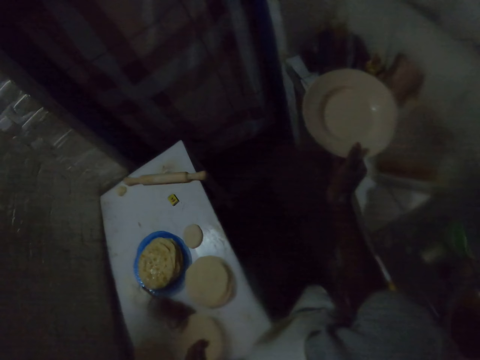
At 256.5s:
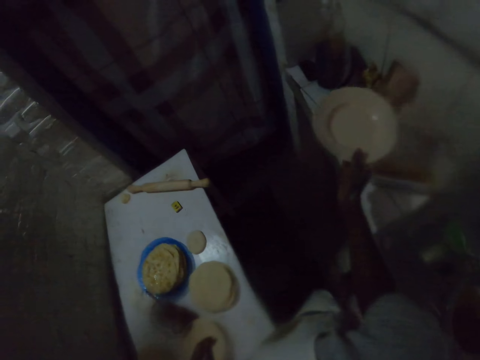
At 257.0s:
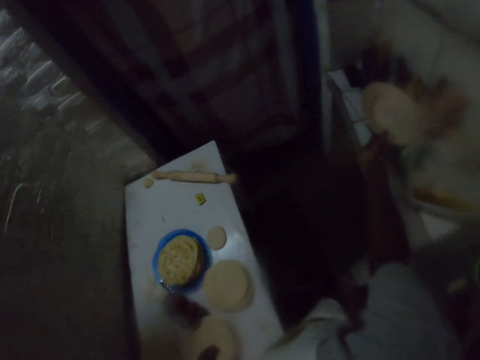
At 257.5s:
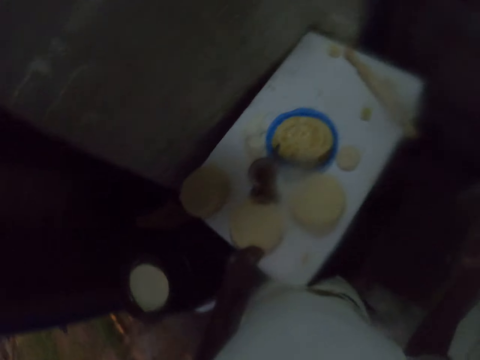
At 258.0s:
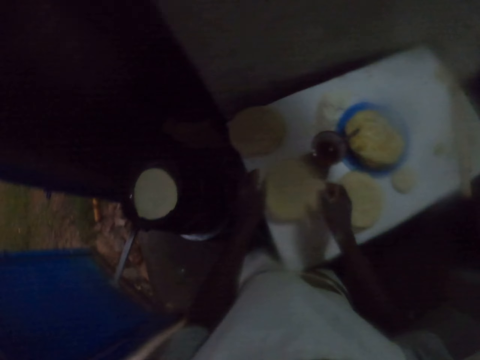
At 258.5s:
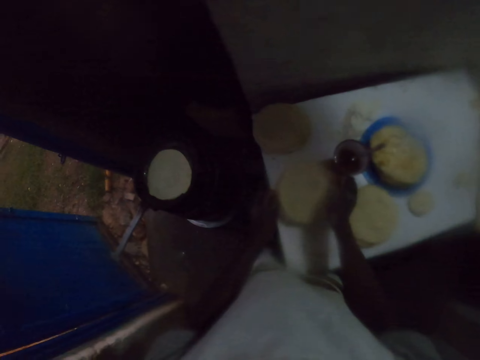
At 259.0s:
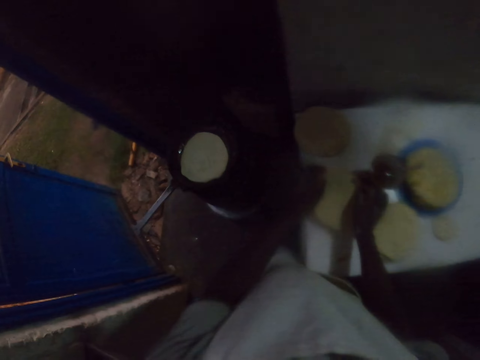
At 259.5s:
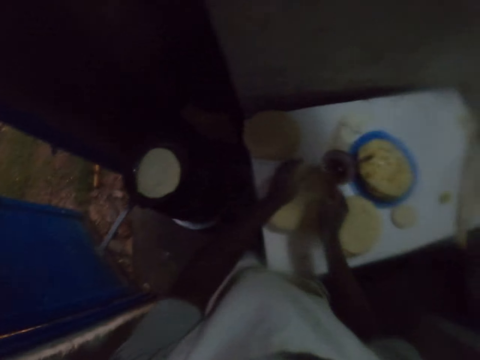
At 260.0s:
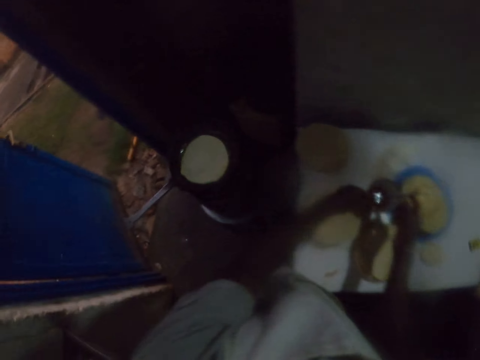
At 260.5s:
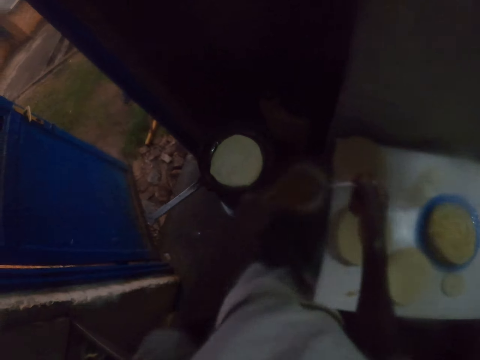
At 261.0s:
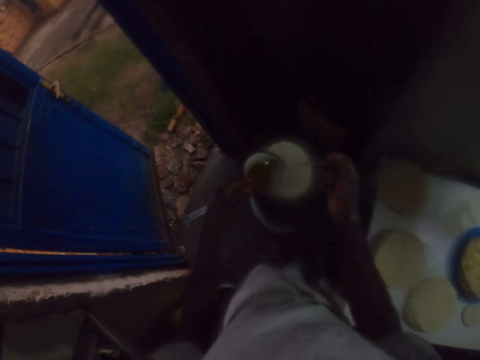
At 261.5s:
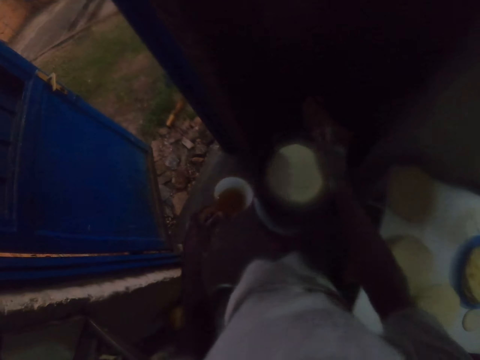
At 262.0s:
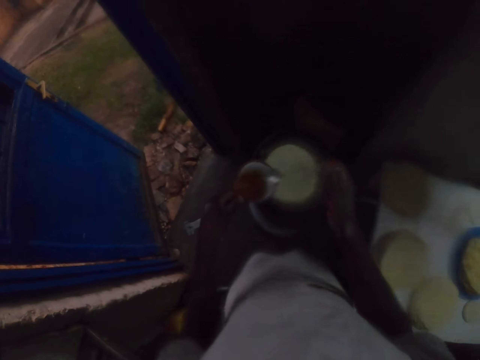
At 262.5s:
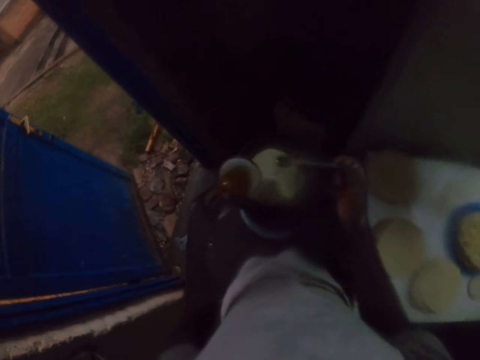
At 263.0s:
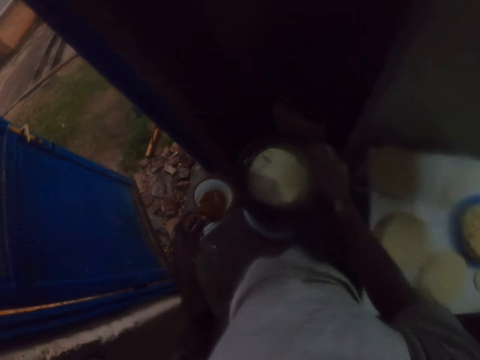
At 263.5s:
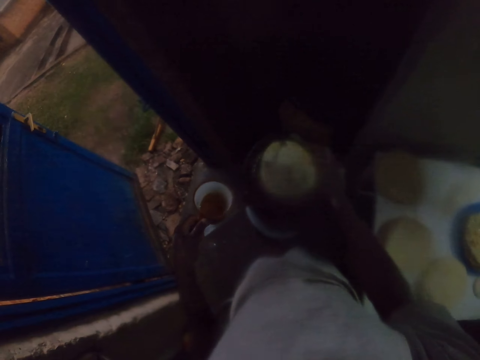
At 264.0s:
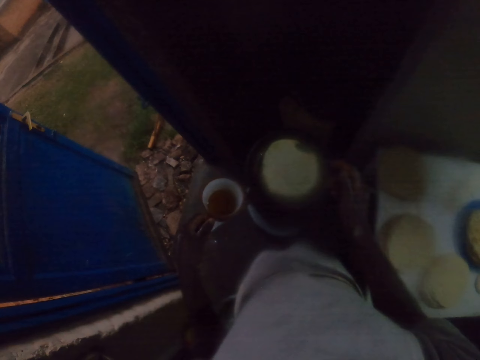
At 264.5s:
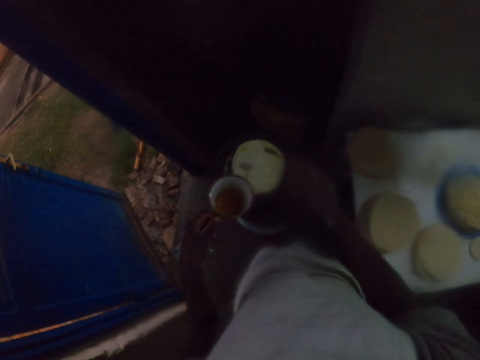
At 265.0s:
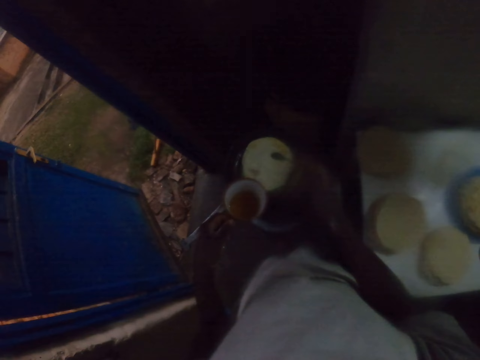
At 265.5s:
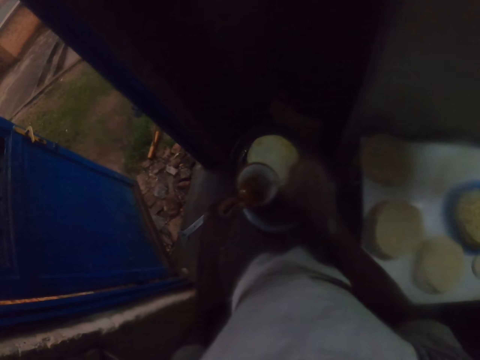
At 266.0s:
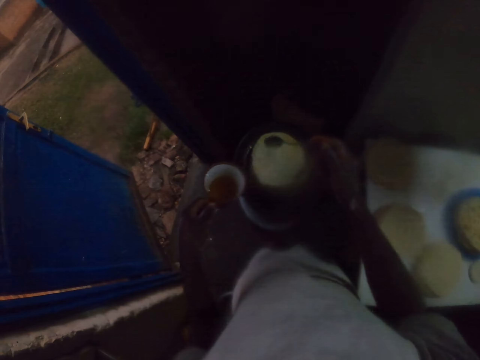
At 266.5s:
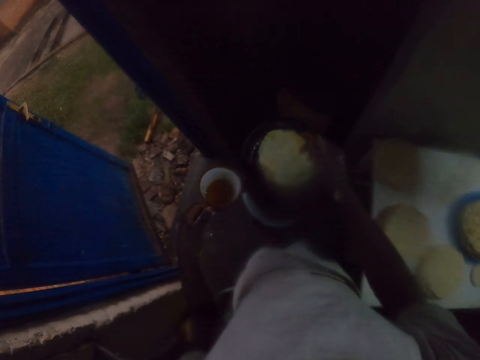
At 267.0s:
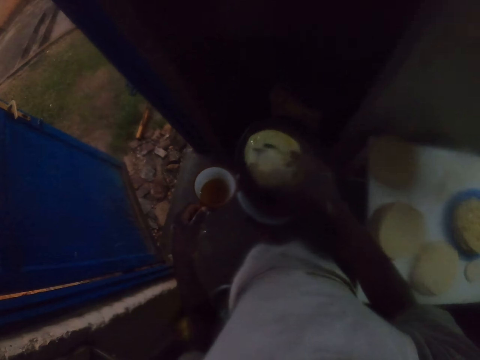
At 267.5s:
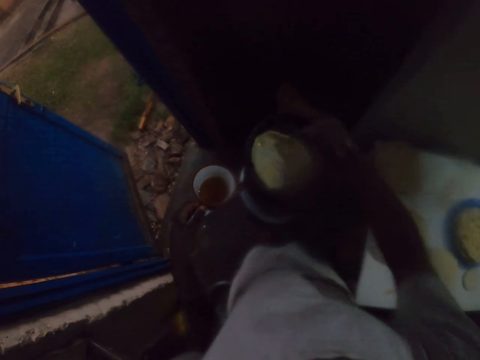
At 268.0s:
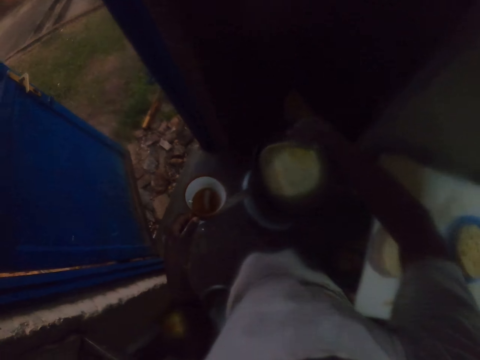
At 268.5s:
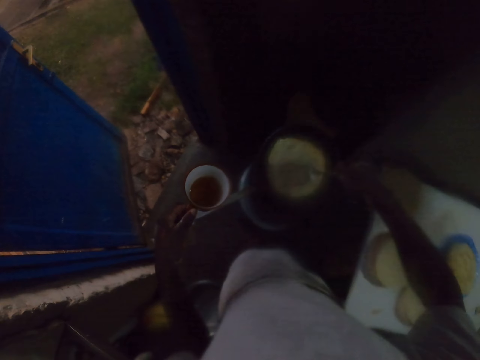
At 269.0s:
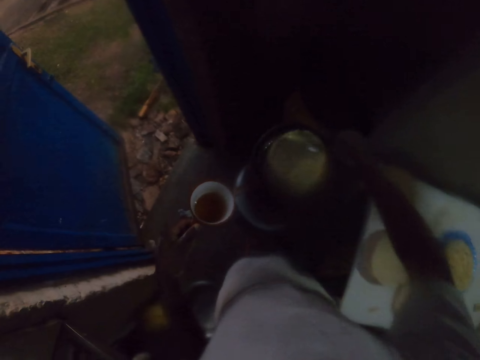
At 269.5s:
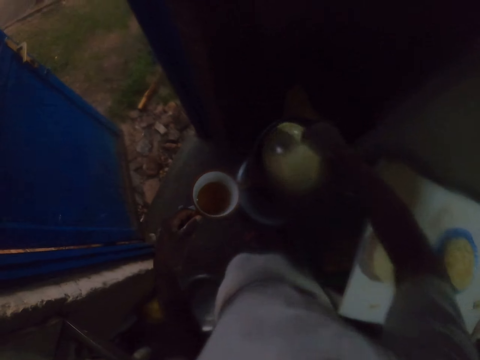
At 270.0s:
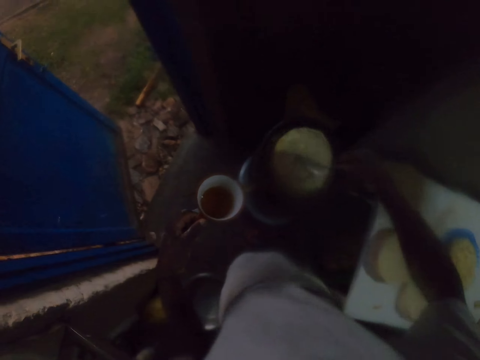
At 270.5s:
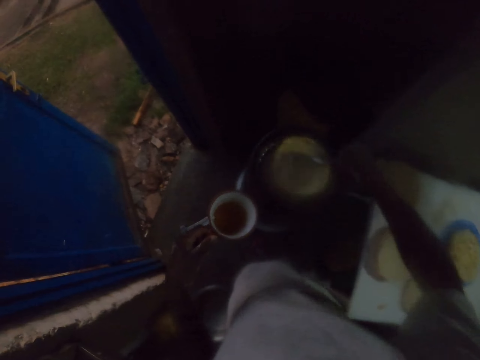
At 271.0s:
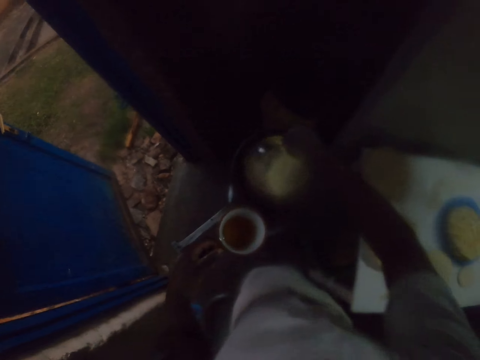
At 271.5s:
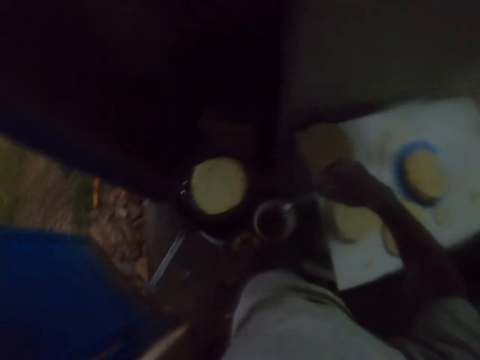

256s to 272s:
The camera wearer drops a plate on the countertop. They touch the dough. They pick up a mug of cooking oil on the table. They scoop oil. They pour the cooking oil in the frying pan. They apply oil on the dough. They scoop oil. They apply oil on the dough. They scoop oil. They apply oil on the dough. They turn the roti in the frying pan. They spin the dough. They rub the roti in the frying pan with a spoon.

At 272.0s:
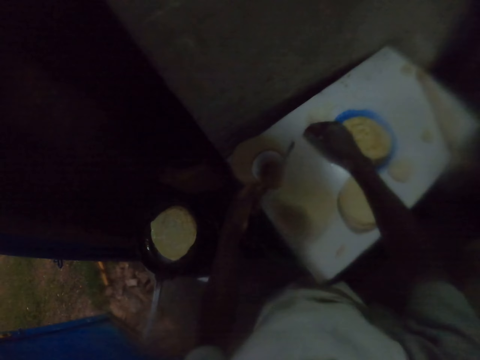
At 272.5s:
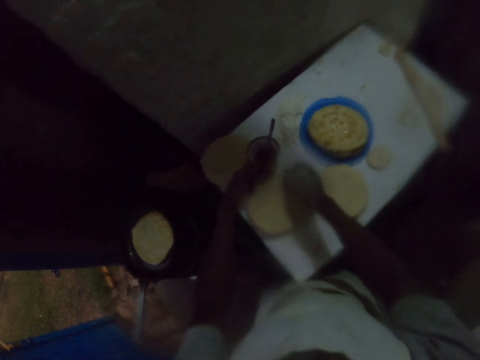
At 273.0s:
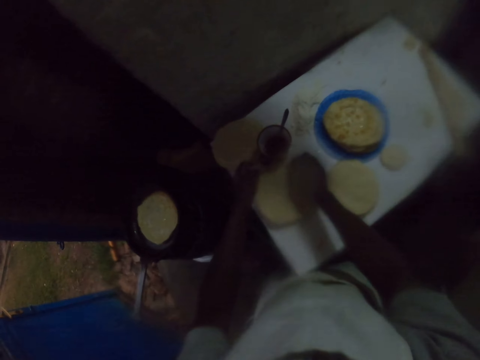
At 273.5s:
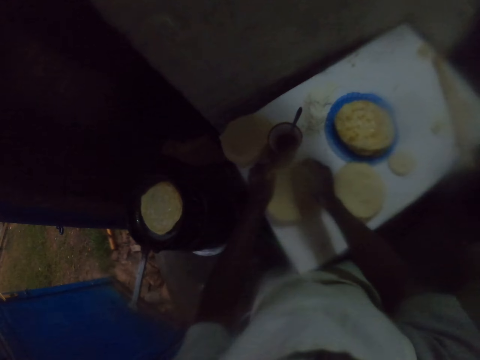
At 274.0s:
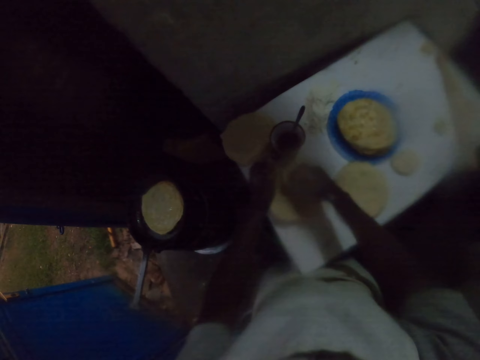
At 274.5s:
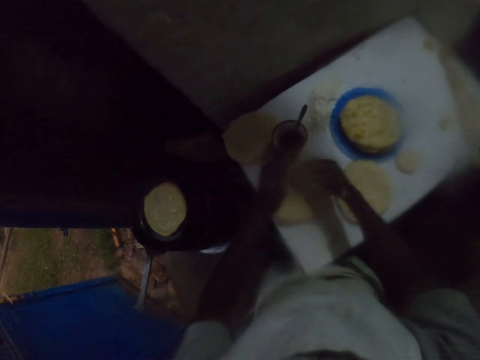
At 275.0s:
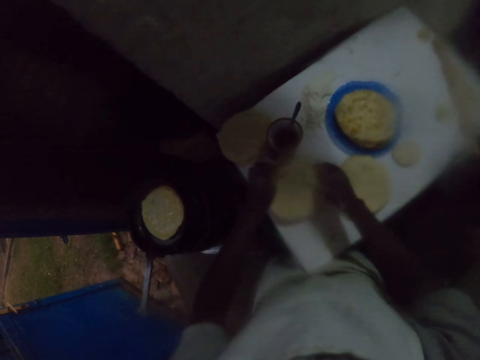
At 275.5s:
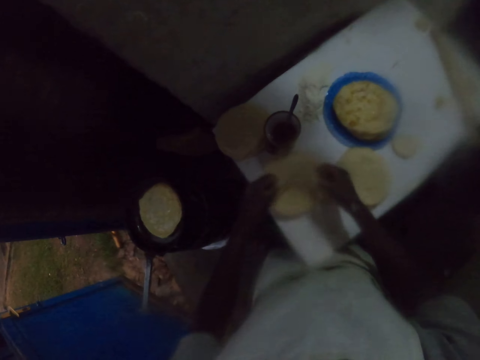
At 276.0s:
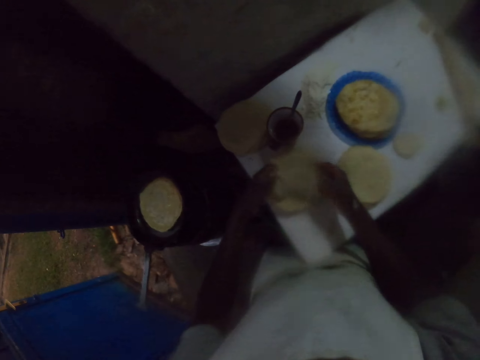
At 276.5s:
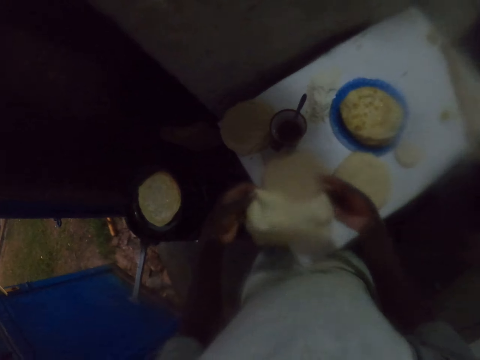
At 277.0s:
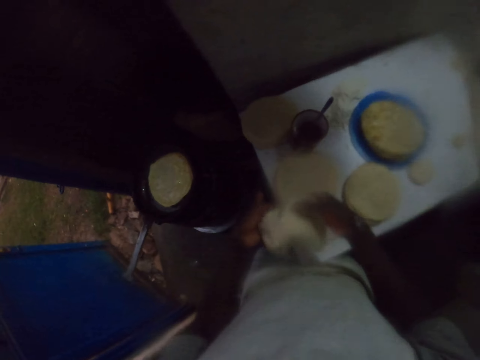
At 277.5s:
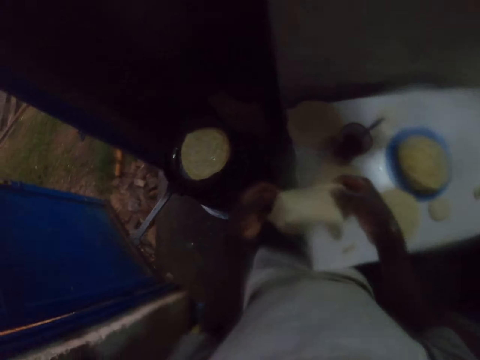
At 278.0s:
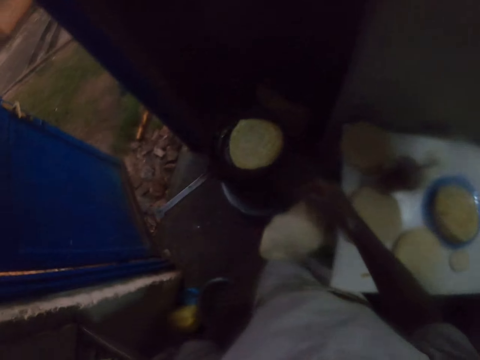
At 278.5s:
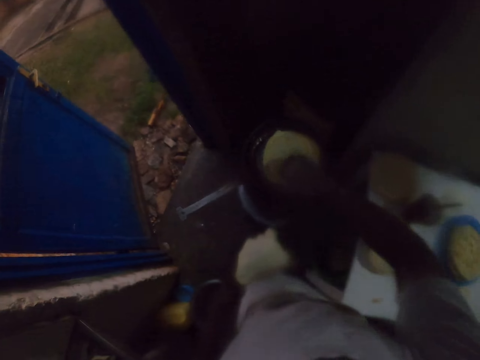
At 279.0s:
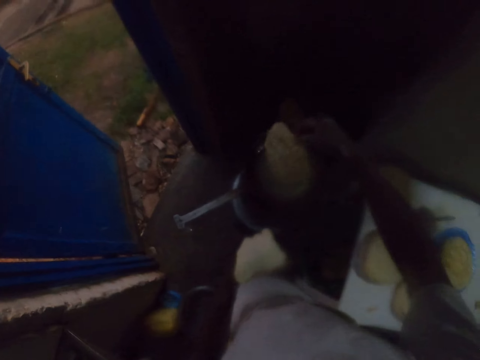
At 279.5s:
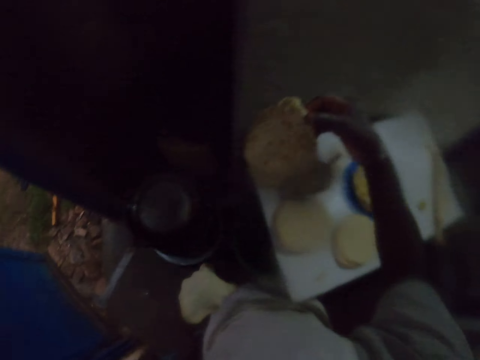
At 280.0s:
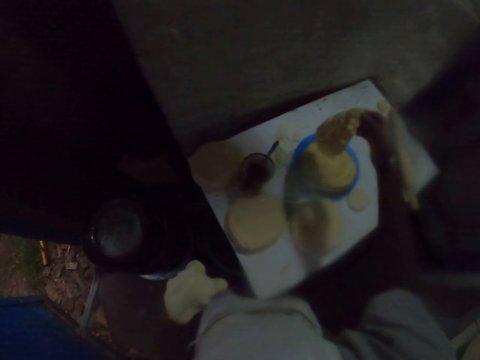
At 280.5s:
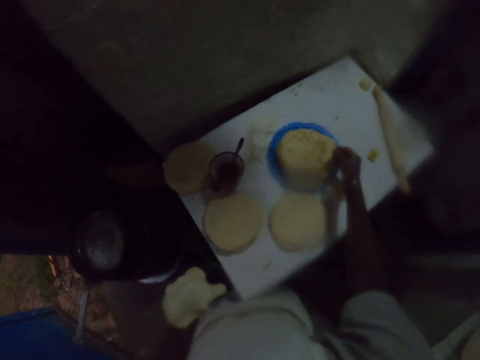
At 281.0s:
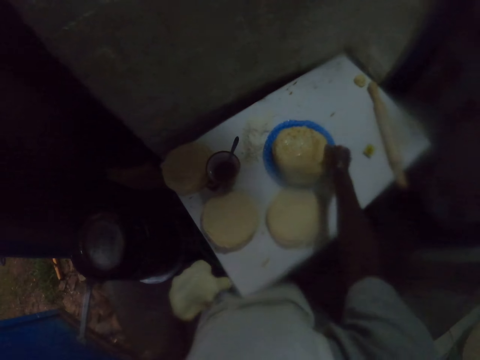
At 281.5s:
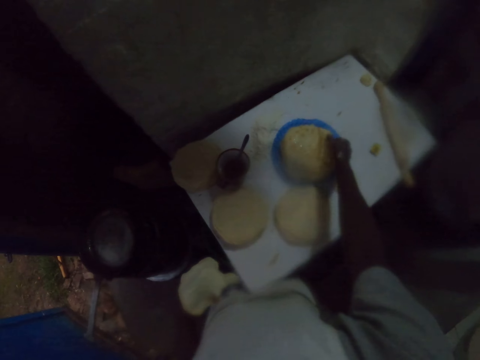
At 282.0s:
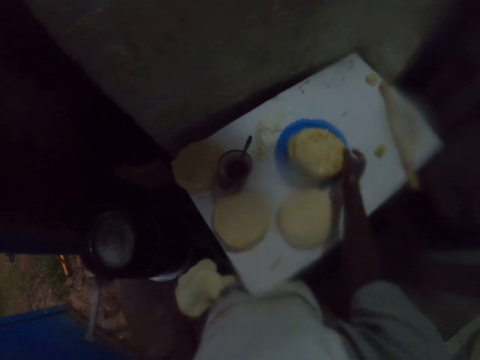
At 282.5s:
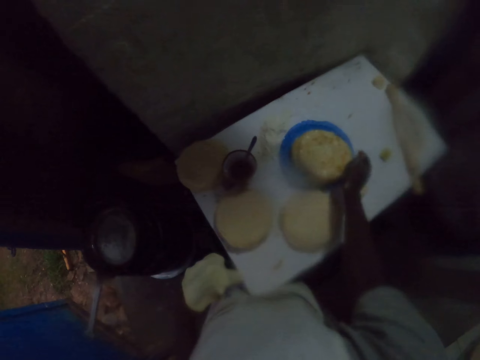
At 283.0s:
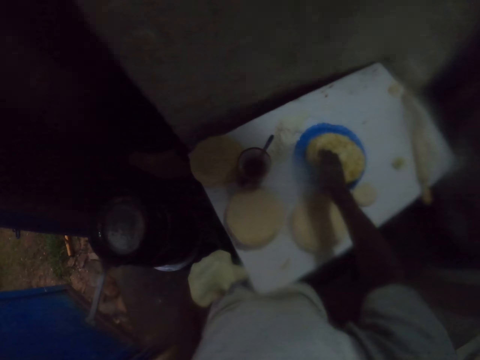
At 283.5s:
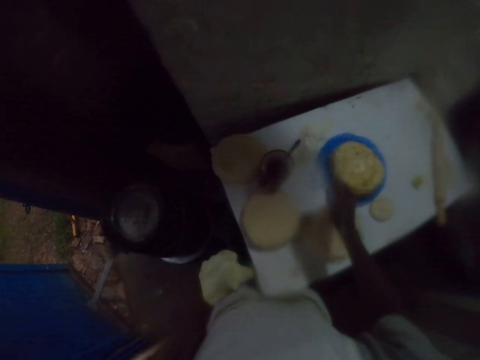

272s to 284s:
The camera wearer drops a spoon. They put a mug of cooking oil on the table. They pick up the rolled dough on the table. They stretch the dough. They remove the roti in the frying pan. They put the roti in a plate. They adjust the roti.
